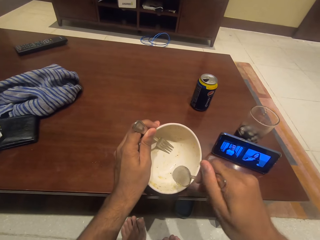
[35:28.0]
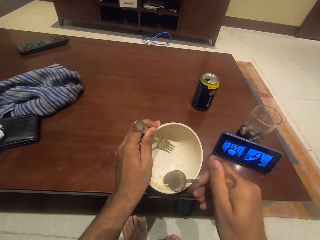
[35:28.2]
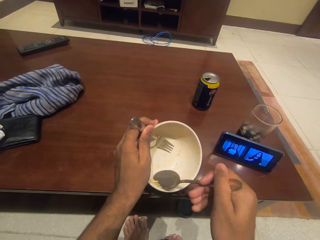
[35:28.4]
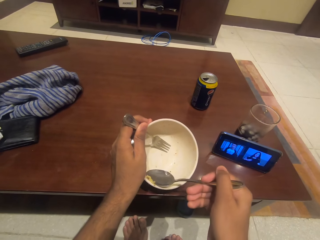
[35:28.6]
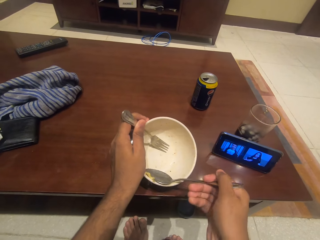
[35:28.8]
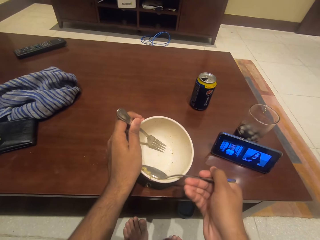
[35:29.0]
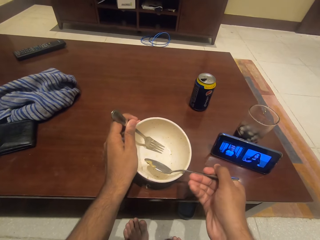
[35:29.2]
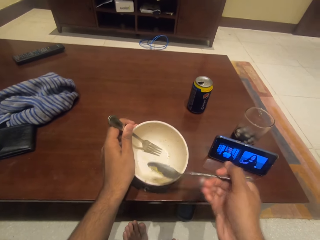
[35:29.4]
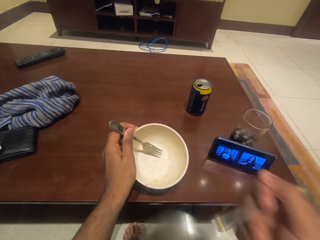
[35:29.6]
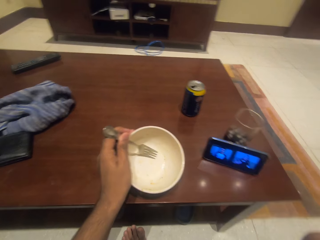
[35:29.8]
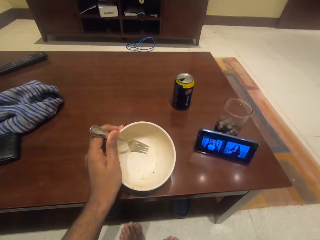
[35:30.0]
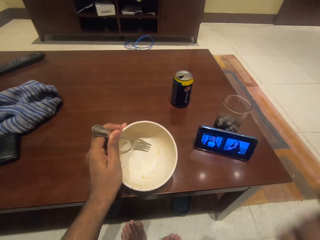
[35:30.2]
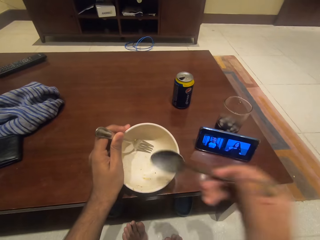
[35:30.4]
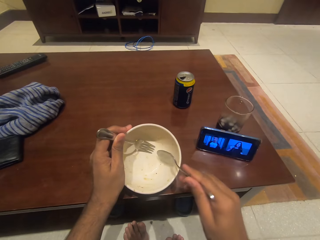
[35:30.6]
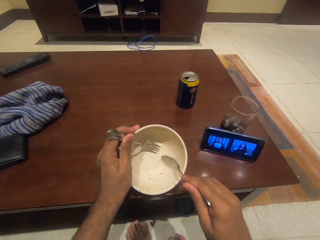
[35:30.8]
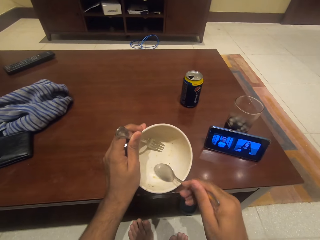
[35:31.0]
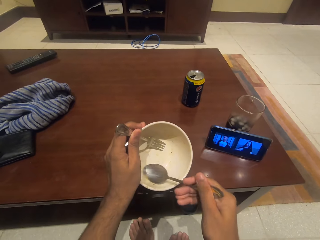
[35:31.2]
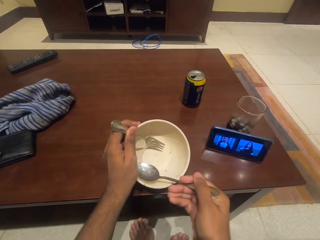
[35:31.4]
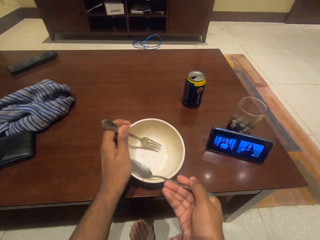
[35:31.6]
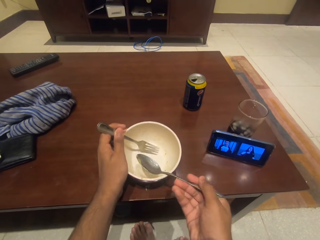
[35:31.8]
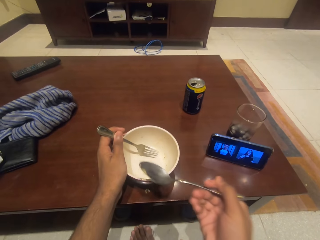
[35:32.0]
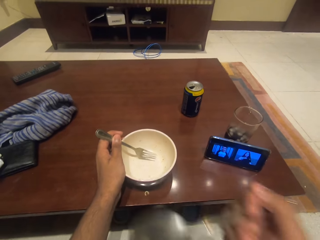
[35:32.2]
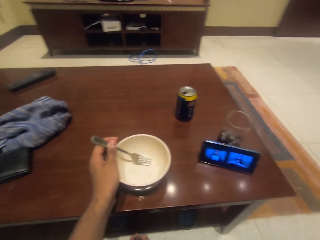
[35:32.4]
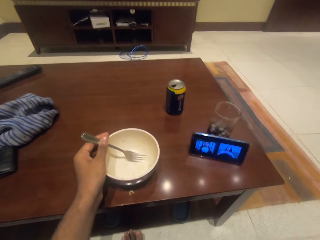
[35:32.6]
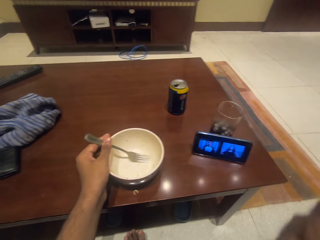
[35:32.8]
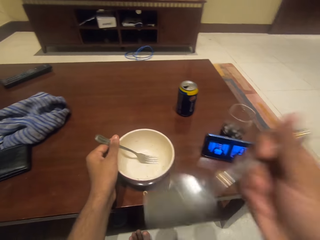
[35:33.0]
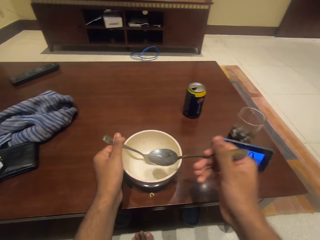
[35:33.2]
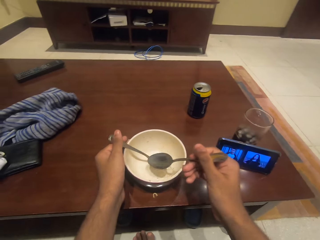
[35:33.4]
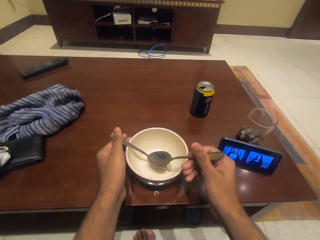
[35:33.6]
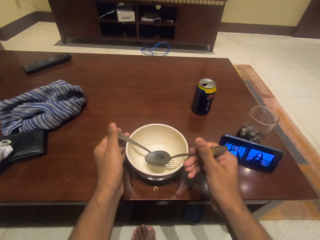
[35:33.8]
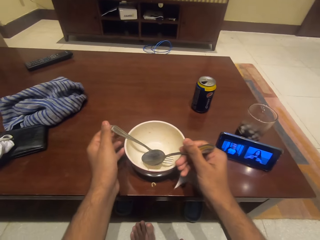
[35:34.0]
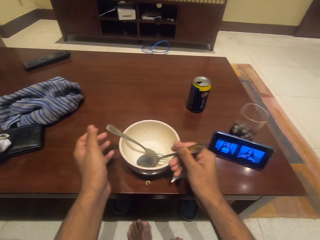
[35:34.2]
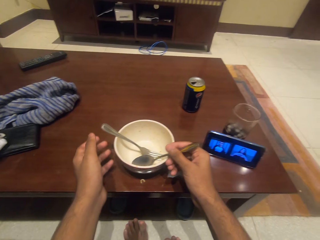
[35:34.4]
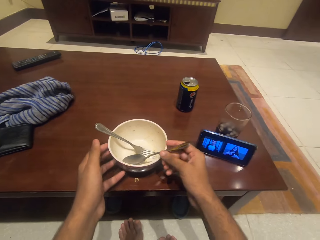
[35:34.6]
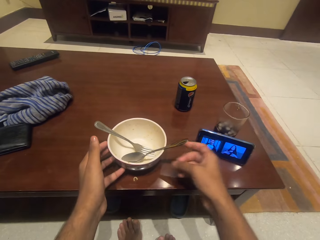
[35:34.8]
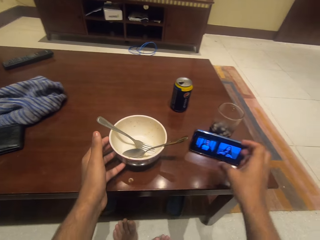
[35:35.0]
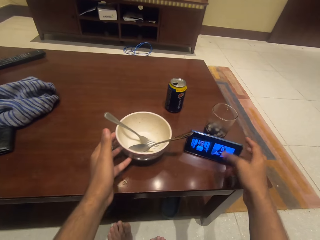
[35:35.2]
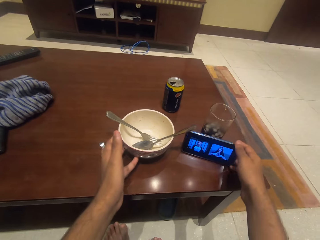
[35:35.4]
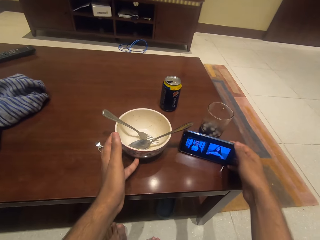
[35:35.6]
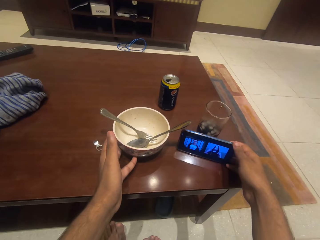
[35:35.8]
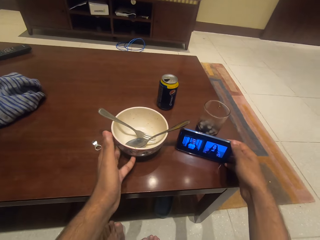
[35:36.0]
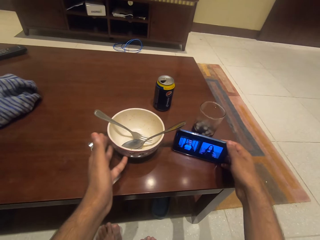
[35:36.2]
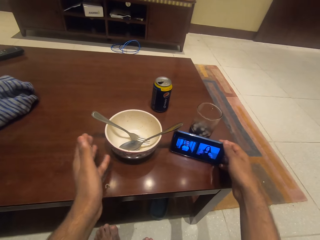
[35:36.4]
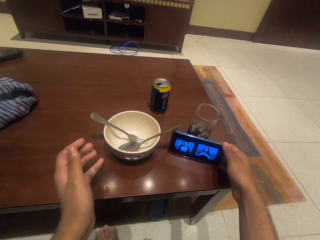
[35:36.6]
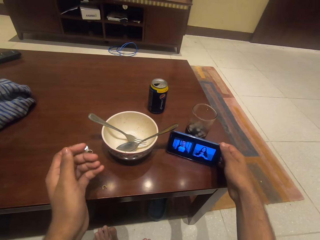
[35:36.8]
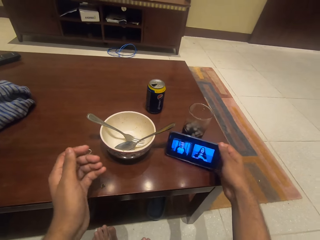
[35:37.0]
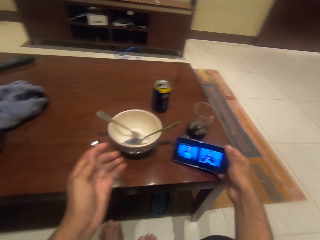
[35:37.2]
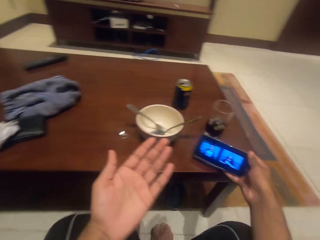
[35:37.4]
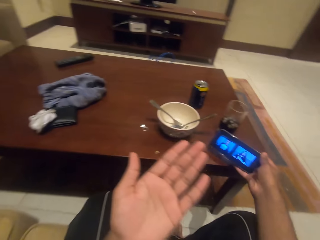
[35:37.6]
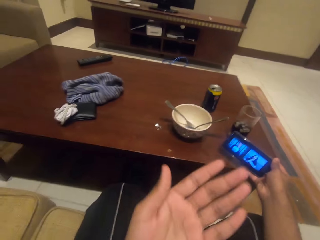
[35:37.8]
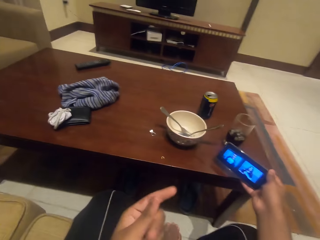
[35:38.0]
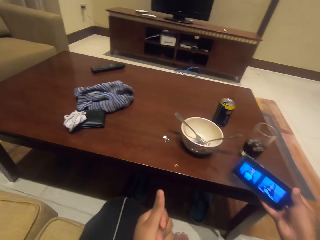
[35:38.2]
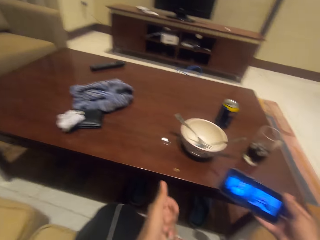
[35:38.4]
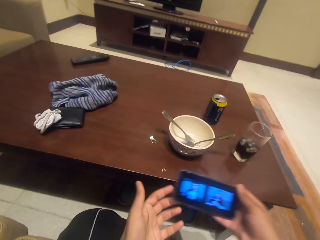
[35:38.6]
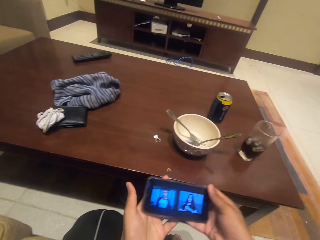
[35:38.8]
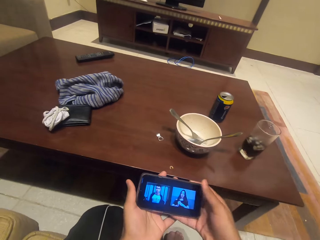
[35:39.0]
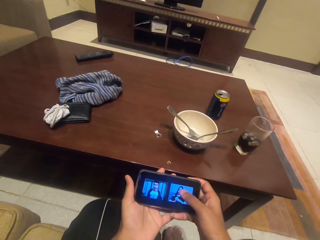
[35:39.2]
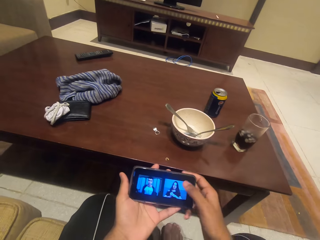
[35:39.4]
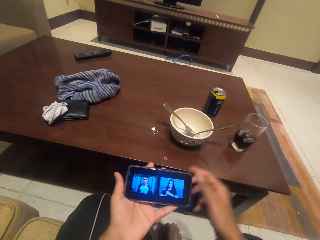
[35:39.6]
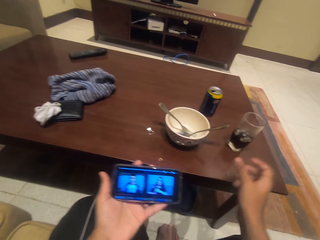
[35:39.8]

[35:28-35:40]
The camera wearer scoops the noodles with the spoon. They eat the noodles. They put the spoon in the bowl. They push the bowl. They take the phone from the table.

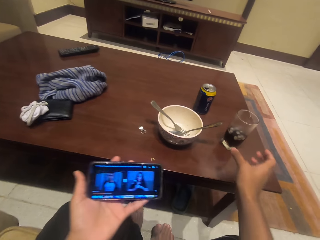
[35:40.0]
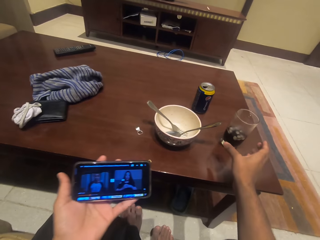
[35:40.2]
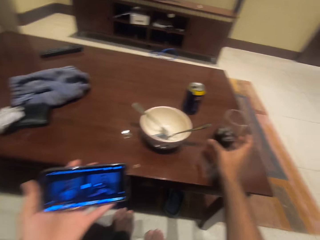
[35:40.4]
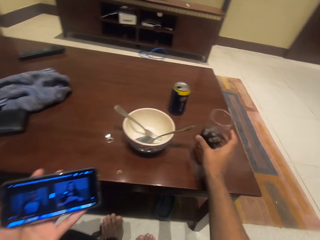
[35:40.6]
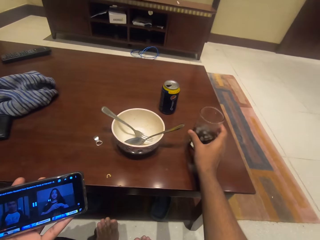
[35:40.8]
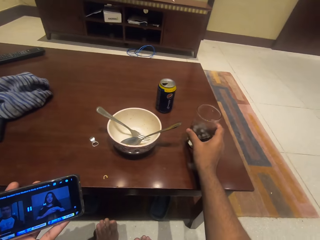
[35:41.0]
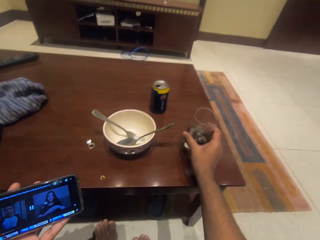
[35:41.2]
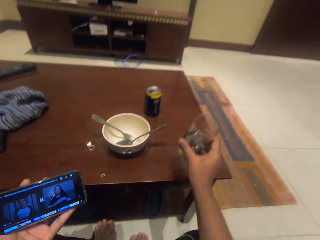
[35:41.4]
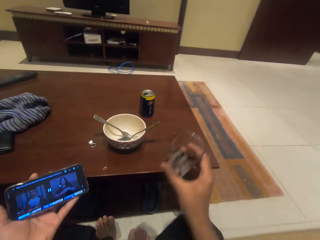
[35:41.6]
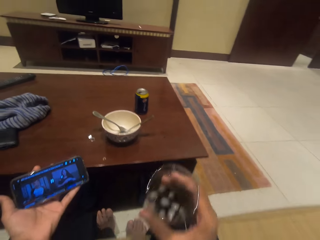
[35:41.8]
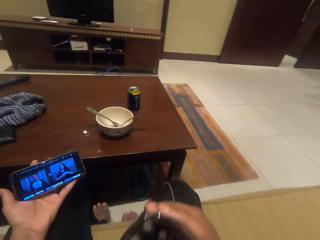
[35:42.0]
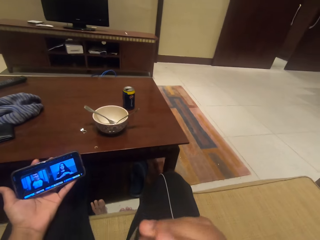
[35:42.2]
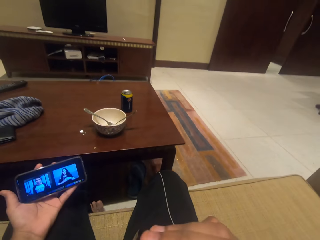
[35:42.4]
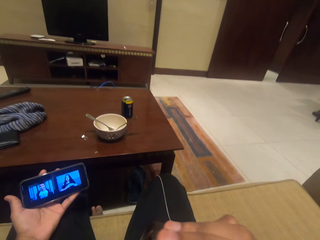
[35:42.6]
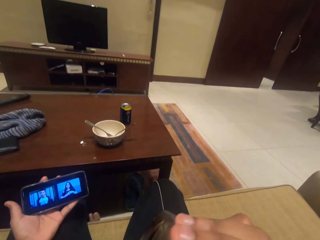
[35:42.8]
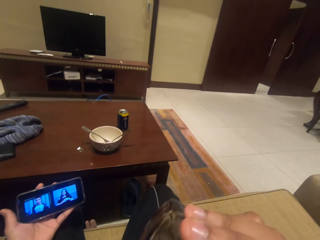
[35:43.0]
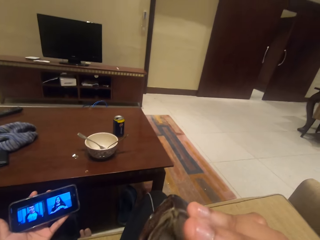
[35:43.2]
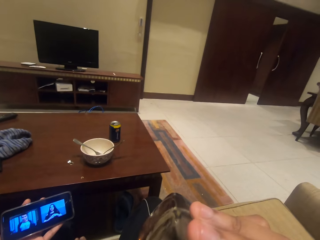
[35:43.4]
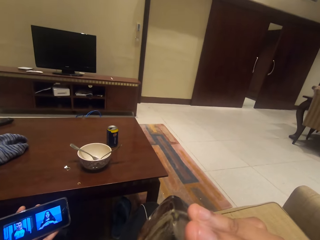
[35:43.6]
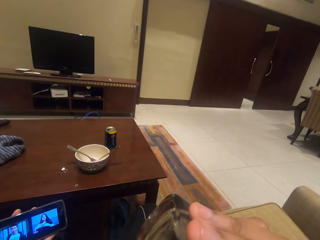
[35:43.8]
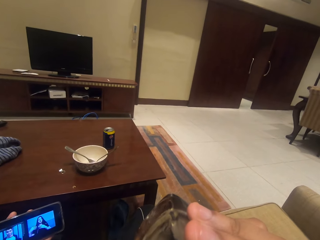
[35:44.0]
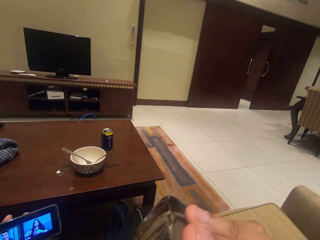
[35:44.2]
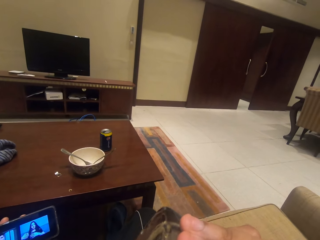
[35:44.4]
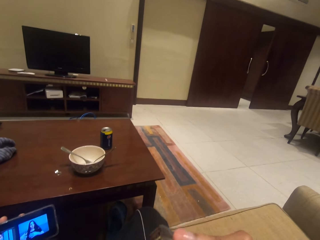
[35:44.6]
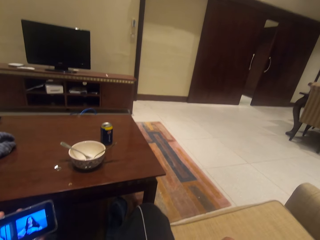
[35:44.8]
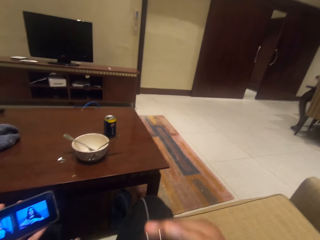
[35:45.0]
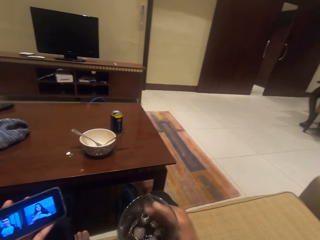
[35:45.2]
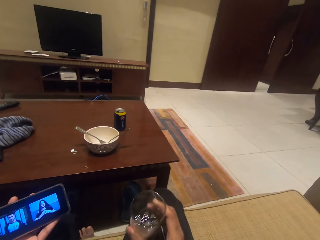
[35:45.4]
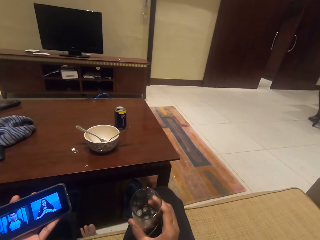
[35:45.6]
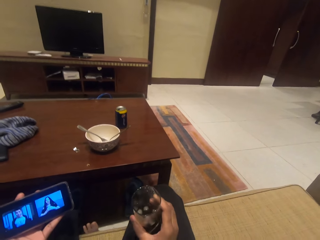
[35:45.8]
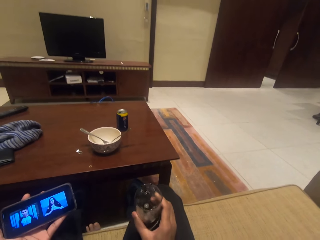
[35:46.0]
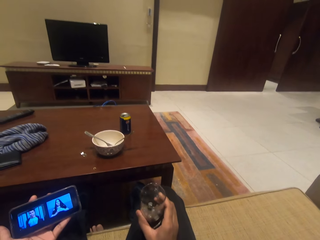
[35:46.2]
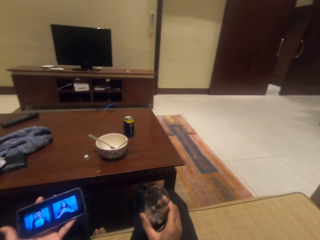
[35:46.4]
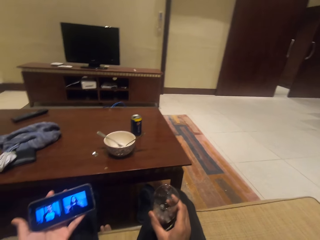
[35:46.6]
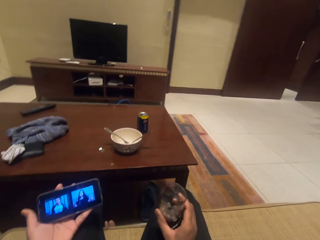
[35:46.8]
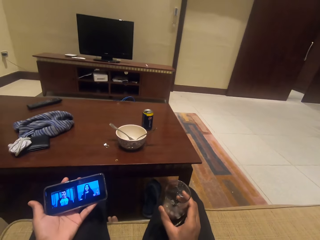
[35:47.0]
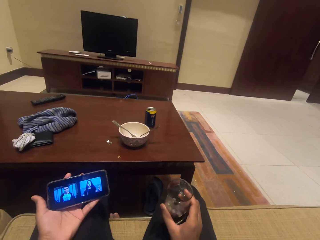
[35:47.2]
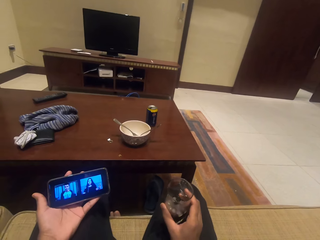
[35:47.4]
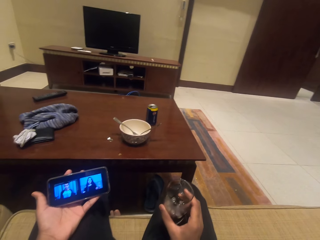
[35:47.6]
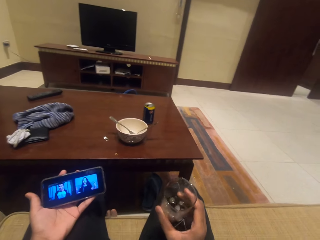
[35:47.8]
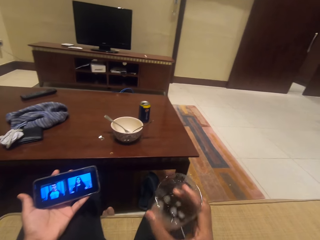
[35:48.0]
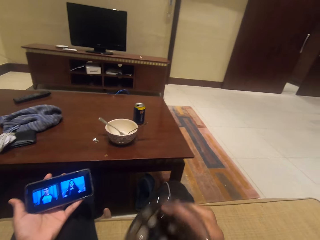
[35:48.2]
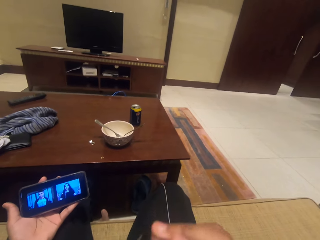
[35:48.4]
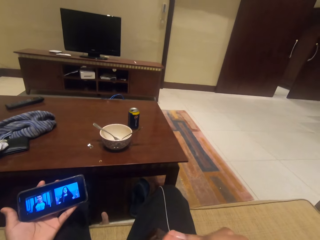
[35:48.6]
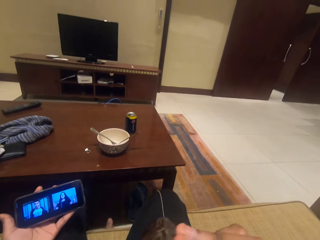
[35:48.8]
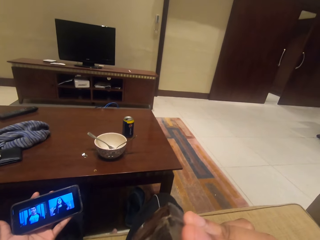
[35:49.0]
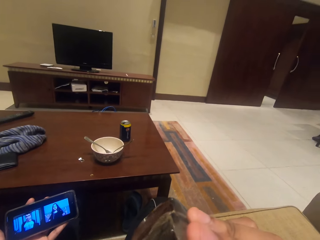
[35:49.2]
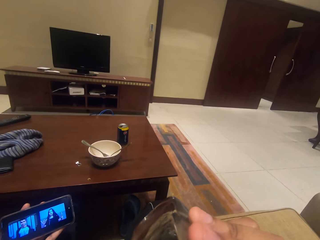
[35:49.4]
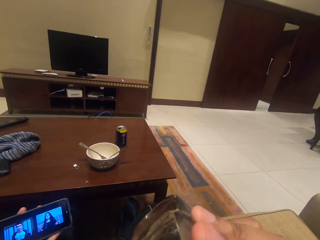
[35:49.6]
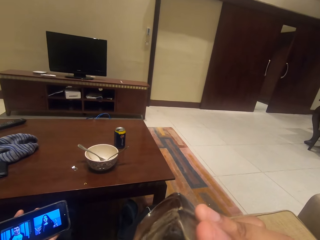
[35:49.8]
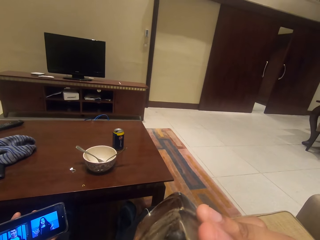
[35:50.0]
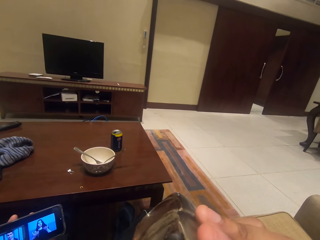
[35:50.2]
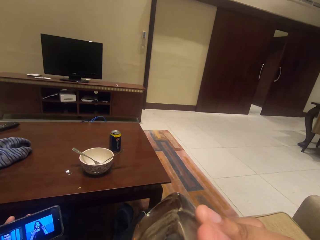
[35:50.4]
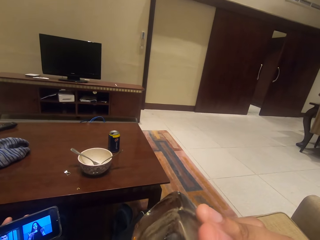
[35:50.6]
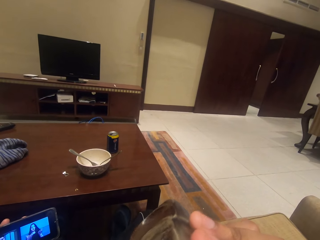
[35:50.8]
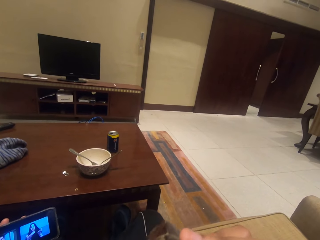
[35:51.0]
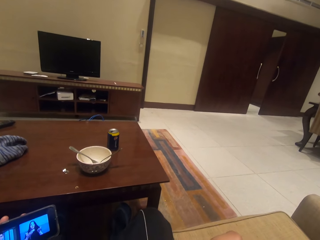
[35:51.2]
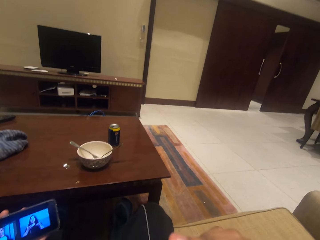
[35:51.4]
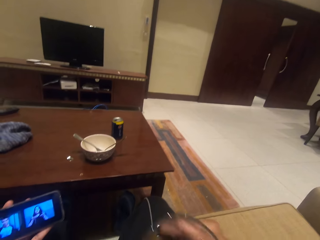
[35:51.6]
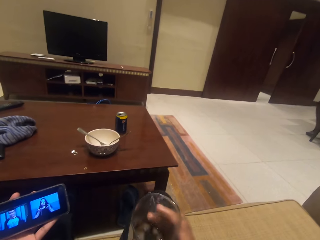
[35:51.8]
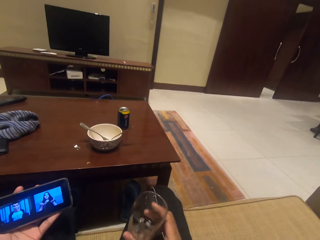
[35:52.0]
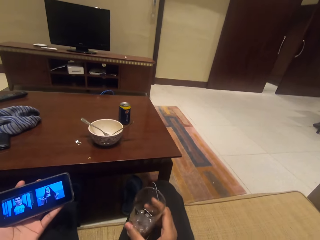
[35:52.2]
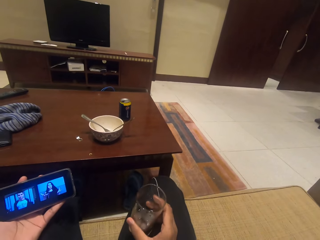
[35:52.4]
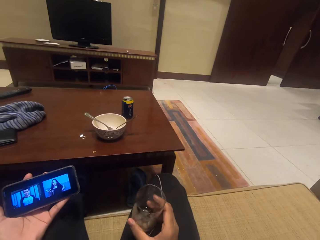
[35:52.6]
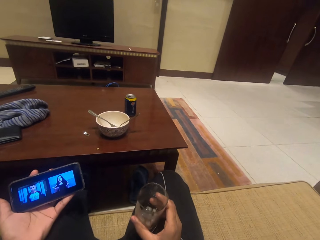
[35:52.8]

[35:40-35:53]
The camera wearer watches the movie on the phone. They take the glass from the table. They drink the soda. They watch the movie on the phone.
